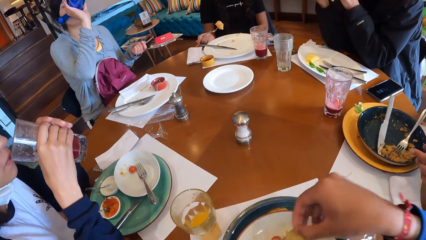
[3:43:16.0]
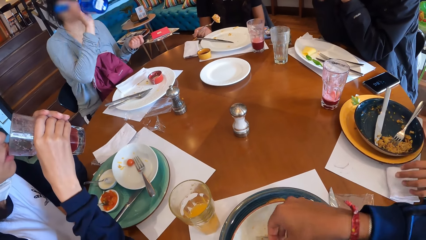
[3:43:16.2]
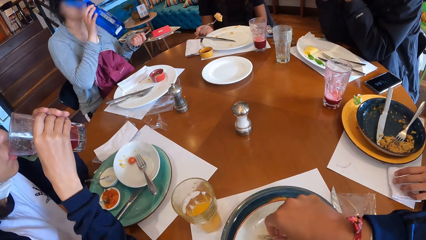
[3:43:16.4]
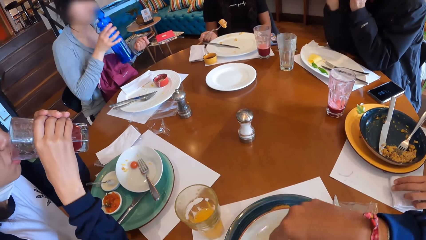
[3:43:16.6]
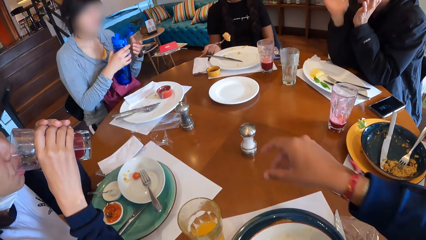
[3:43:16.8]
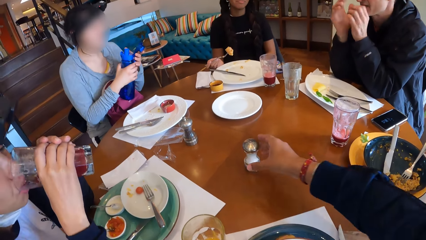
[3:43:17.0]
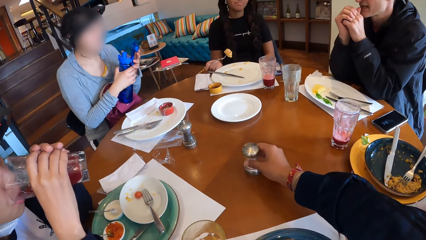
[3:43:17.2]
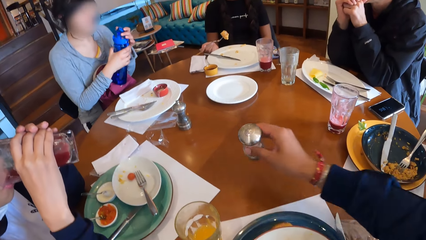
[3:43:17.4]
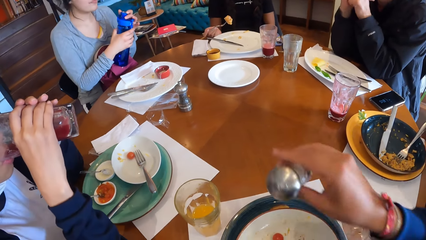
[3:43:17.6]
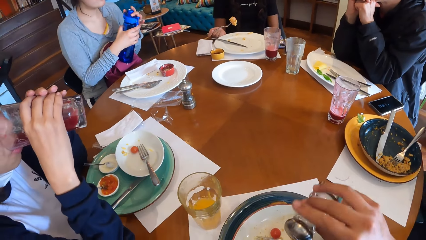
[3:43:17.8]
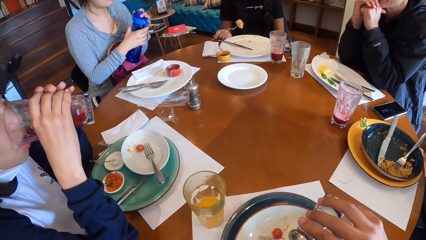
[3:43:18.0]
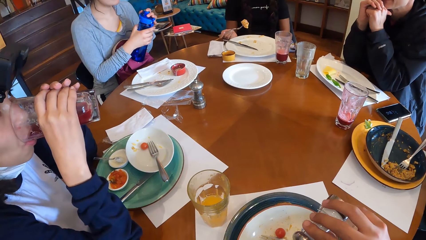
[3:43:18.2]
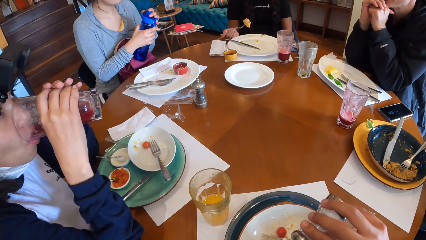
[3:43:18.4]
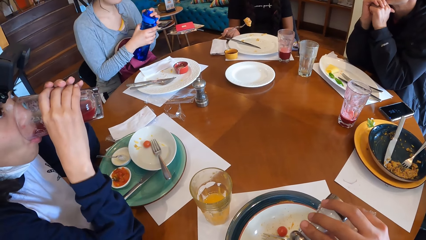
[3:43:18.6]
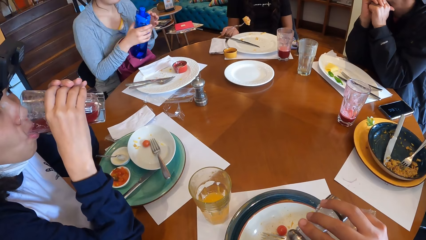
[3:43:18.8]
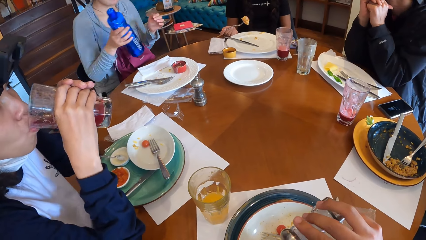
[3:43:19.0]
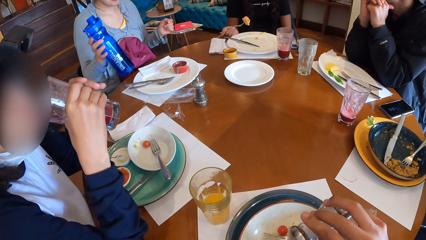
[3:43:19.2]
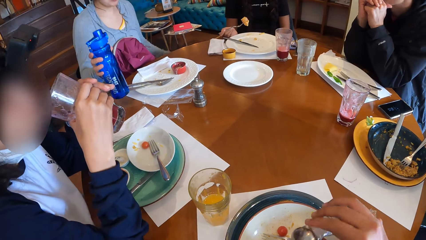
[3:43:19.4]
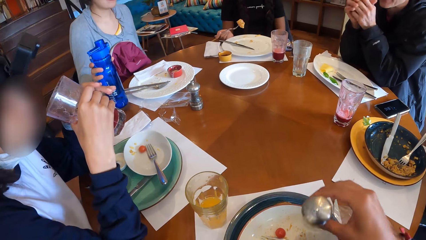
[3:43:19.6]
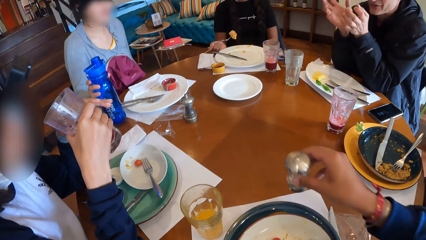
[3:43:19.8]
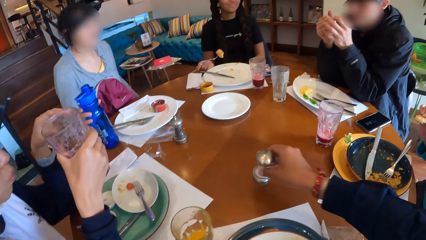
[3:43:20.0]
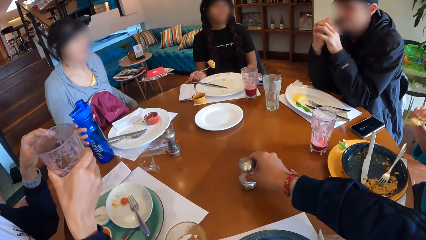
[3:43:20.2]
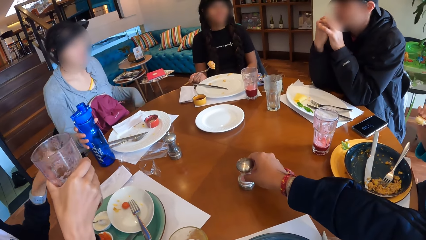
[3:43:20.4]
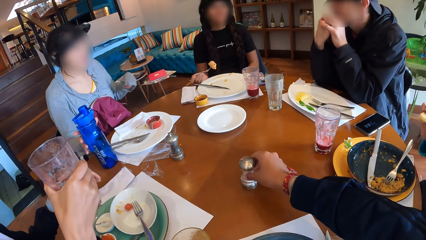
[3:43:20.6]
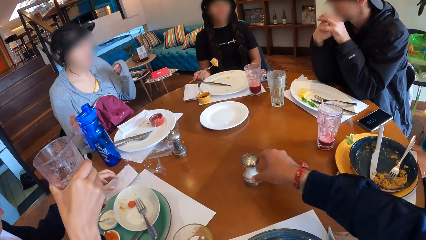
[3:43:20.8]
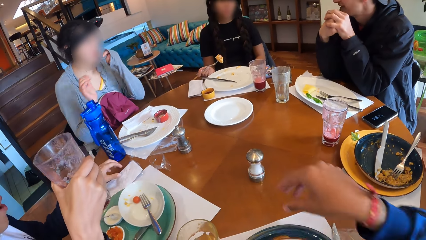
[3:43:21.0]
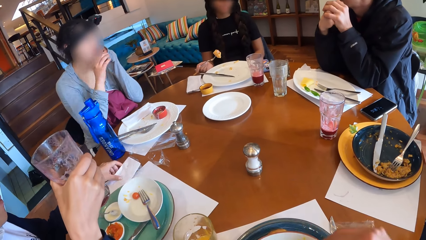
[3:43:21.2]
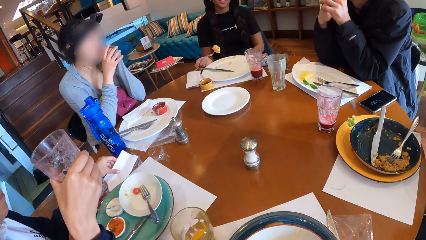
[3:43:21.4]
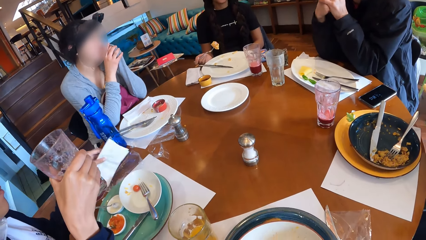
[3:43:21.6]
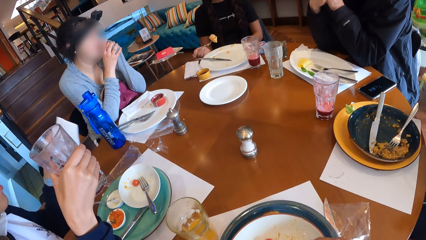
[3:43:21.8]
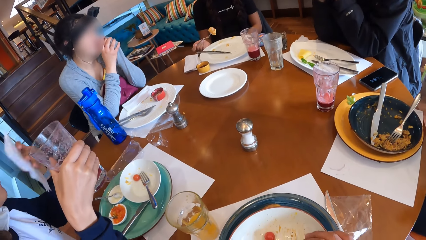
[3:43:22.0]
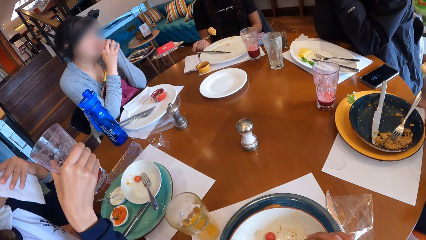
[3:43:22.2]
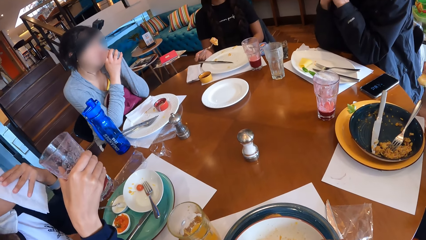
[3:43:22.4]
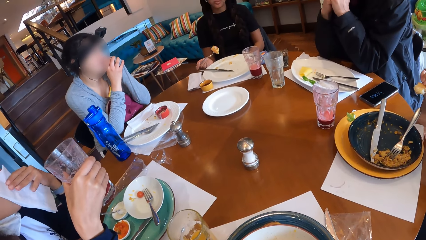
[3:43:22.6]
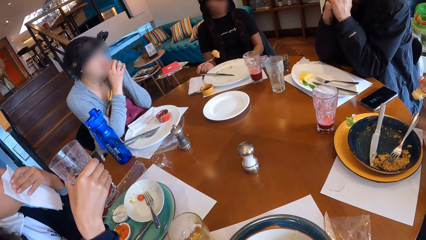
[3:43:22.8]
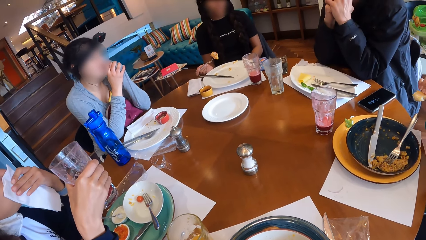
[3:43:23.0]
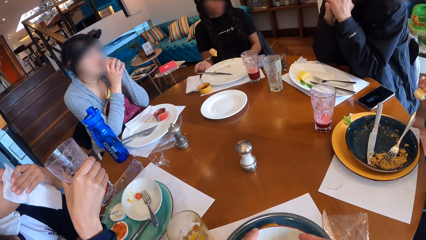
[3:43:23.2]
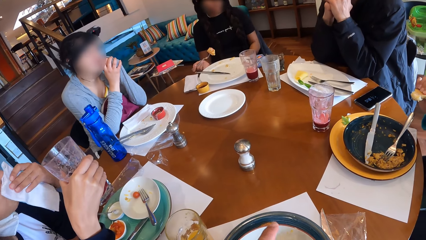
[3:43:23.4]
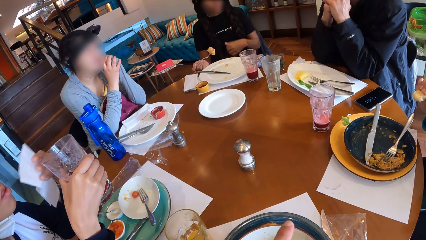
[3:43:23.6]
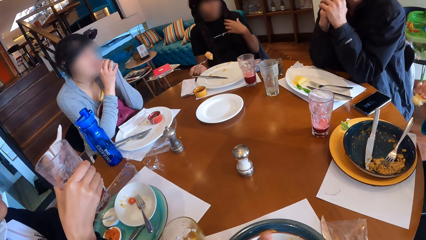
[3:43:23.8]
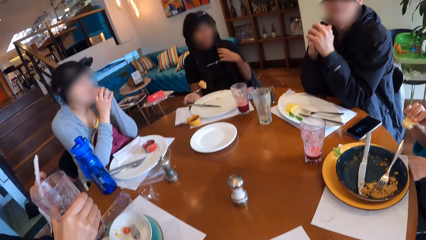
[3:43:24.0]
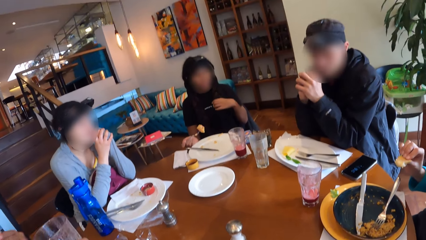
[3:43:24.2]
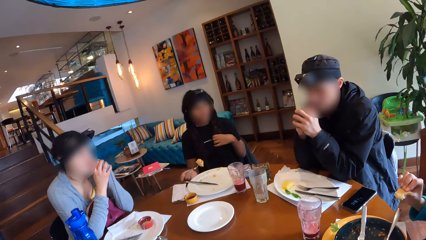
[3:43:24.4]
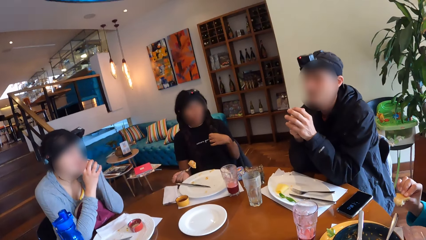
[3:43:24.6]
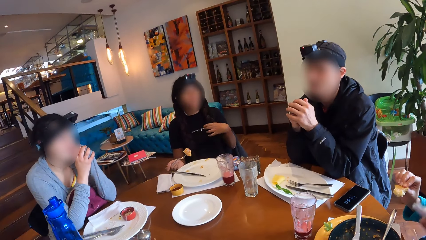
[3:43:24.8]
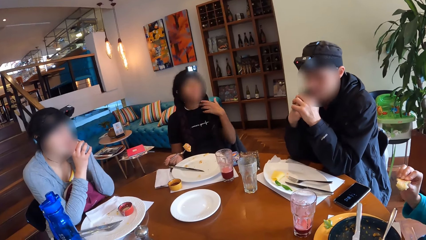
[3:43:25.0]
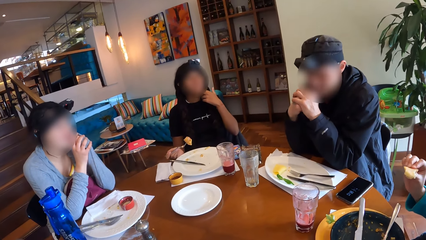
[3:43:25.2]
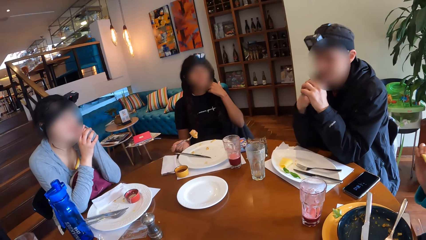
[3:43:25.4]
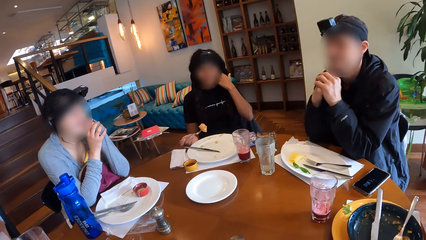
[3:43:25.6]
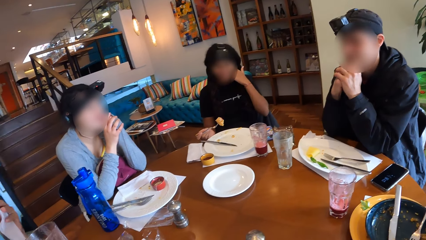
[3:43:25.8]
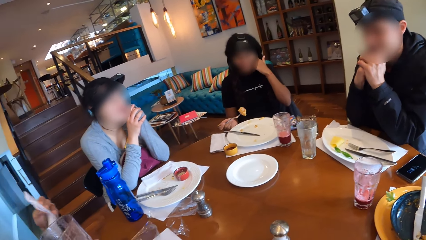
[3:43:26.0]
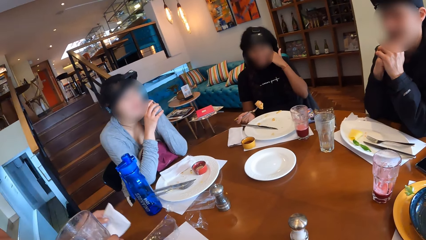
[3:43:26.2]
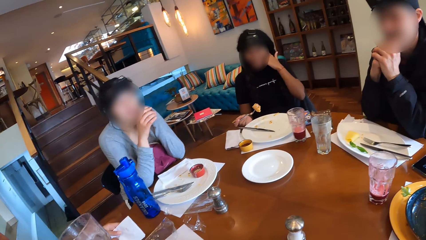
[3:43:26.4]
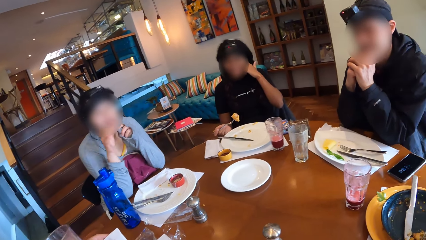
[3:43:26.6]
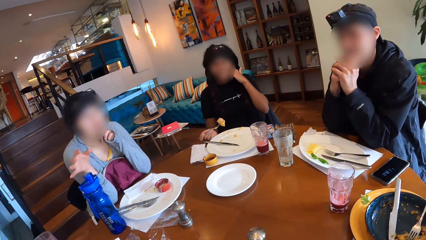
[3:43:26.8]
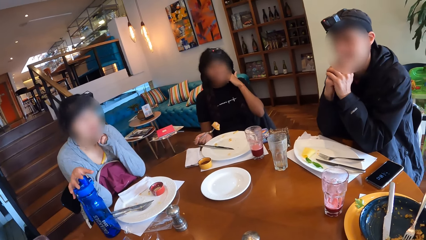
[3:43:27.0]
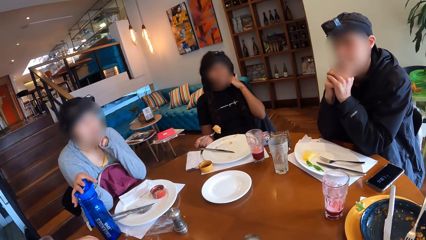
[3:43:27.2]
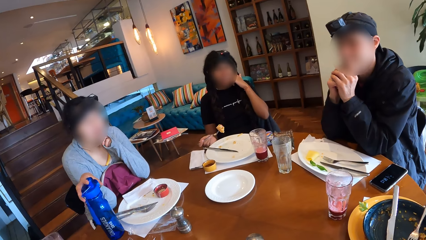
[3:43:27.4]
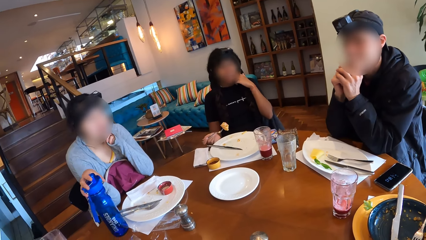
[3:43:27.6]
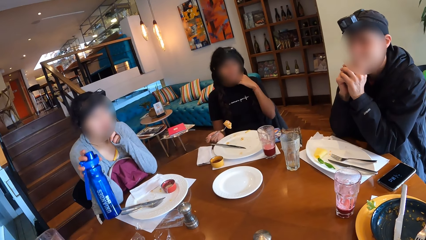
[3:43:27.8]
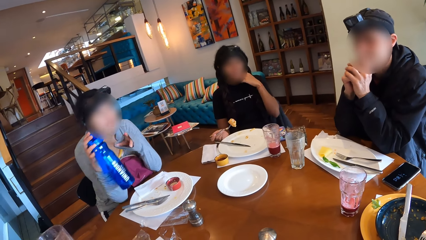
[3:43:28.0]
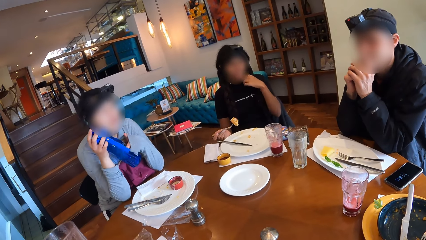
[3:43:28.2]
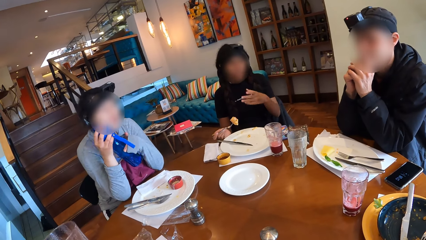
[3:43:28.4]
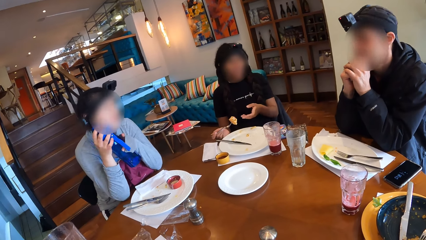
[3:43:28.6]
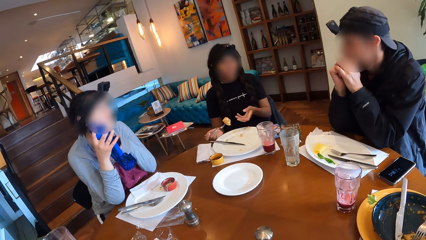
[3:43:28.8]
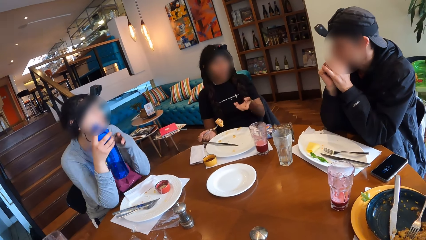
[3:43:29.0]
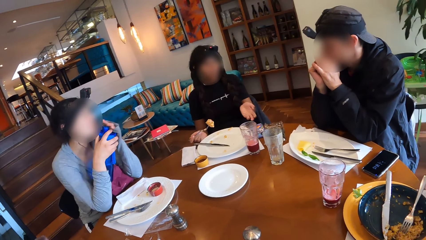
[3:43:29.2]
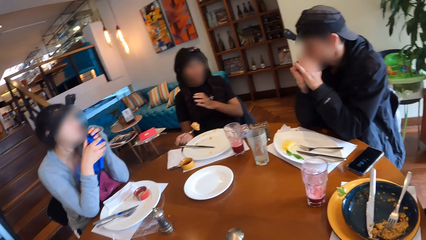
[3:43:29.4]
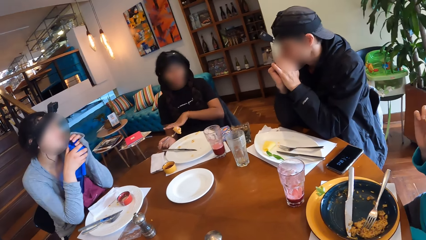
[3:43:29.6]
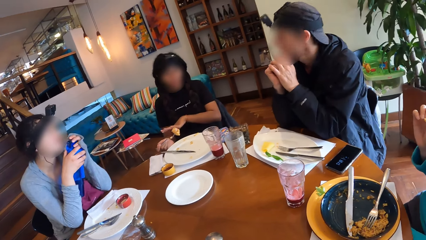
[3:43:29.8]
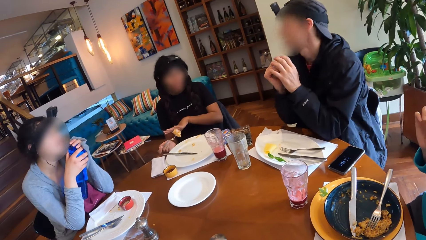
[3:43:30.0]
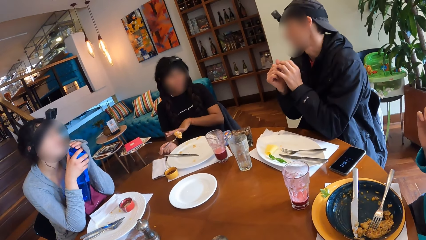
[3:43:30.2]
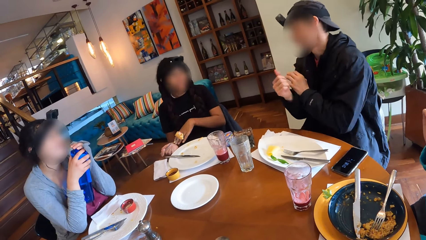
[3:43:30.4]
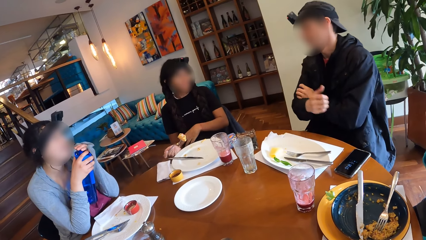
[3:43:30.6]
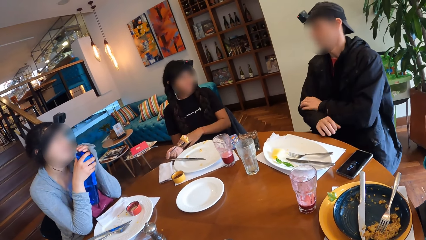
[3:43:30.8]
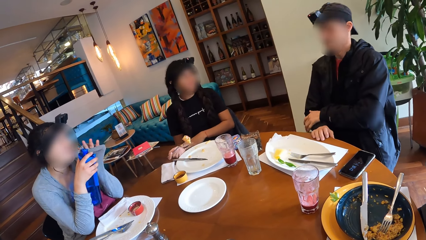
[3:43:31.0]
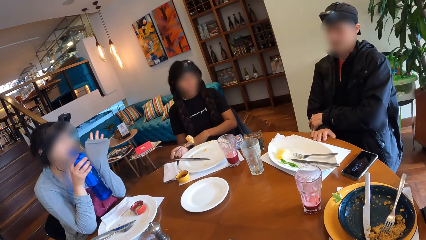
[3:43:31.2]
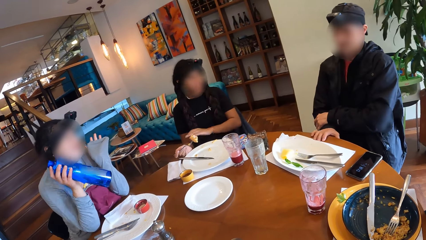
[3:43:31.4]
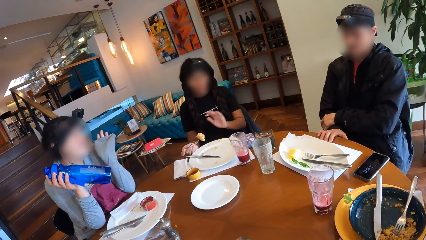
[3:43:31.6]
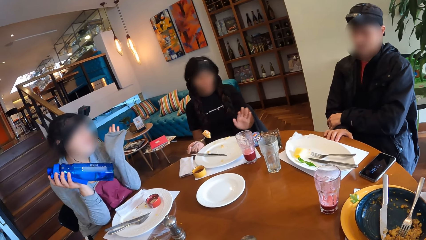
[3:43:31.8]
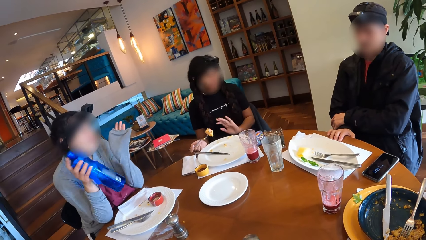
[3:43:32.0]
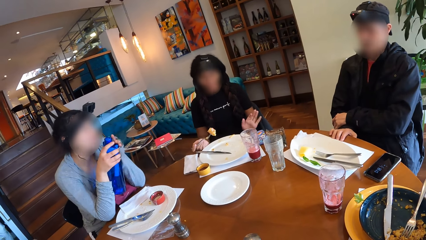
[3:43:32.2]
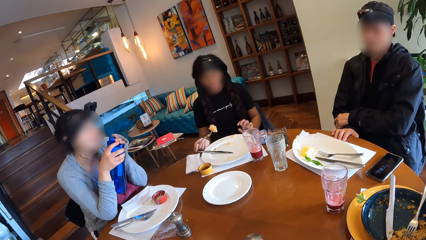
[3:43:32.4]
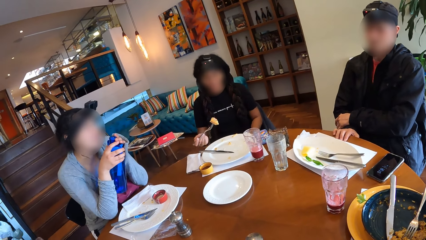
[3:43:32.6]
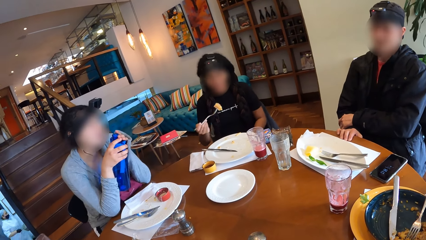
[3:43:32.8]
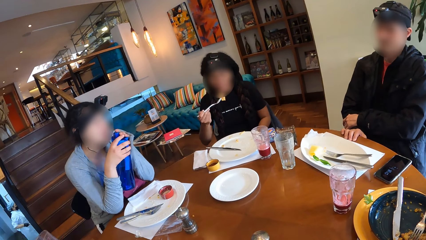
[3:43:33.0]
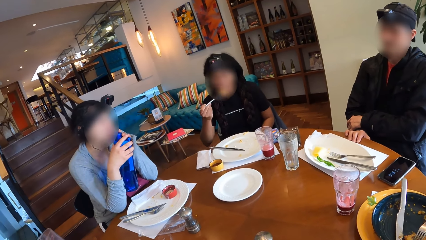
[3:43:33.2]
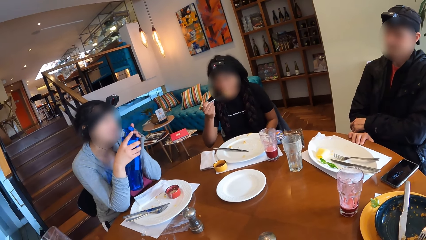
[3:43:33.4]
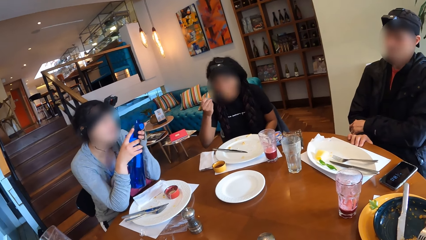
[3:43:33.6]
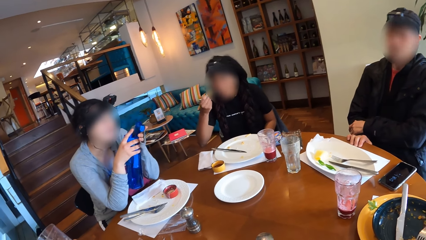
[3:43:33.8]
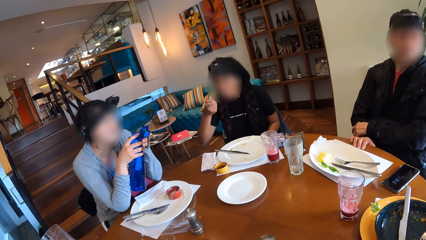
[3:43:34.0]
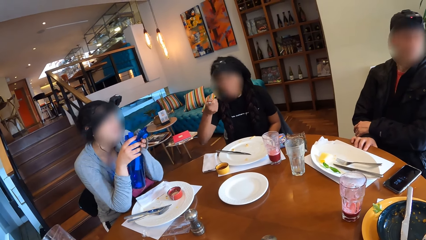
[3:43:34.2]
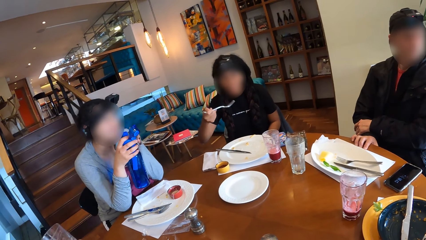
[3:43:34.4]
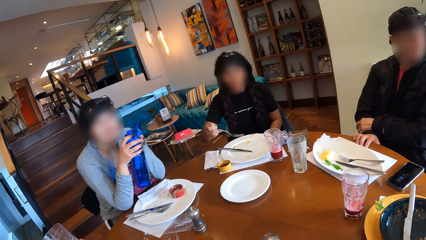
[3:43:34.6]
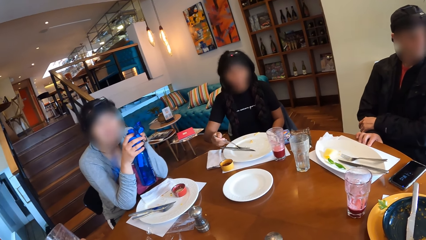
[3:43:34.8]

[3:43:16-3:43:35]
The camera wearer picks up a cookie from the plate on the table with his right hand. He drops the cookie in the plate with his right hand. He picks up the container of salt from the table with his right hand. He pours salt in the food. A woman drops the bottle of water on the table with her right hand. The camera wearer drops the container of salt on the table with his right hand. Another woman picks up the serviette from the table with her left hand and cleans her mouth with the serviette in her left hand. The camera wearer eats the food. He looks around. The first woman picks up the bottle of water from the table with her right hand. A third woman puts waffles in her mouth with the fork in her right hand.
